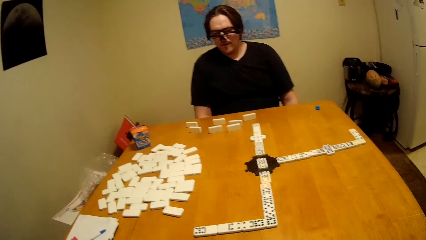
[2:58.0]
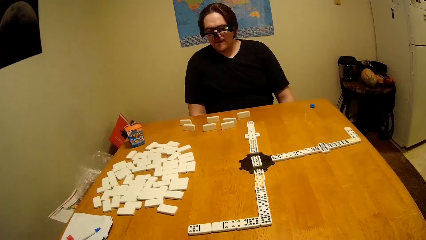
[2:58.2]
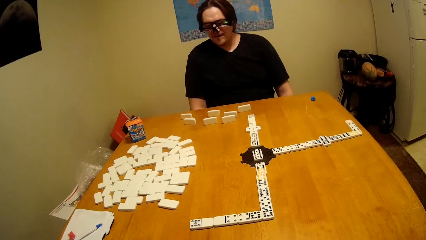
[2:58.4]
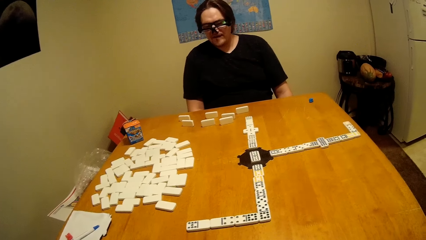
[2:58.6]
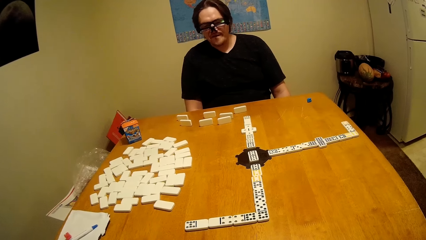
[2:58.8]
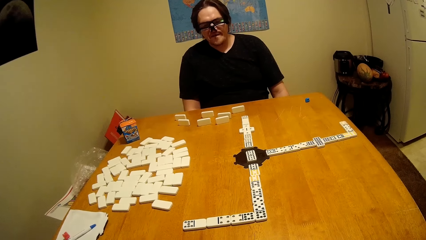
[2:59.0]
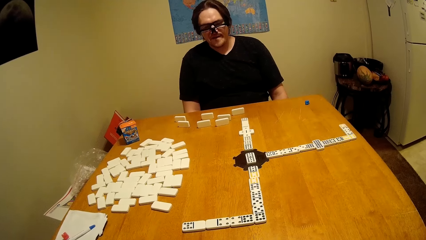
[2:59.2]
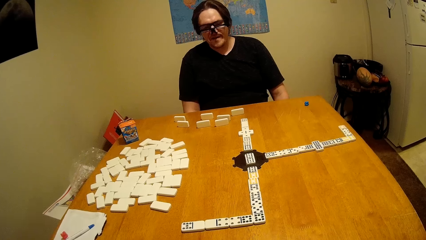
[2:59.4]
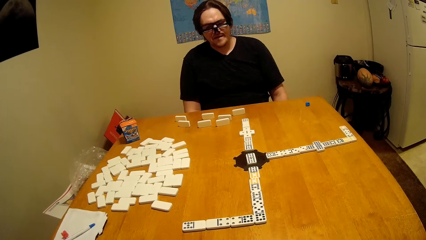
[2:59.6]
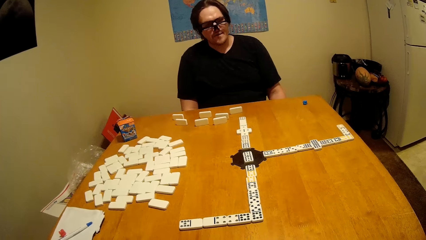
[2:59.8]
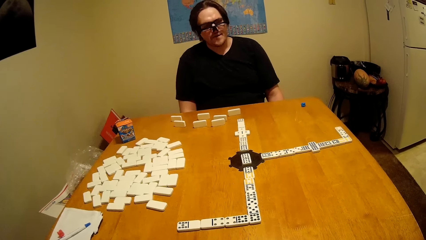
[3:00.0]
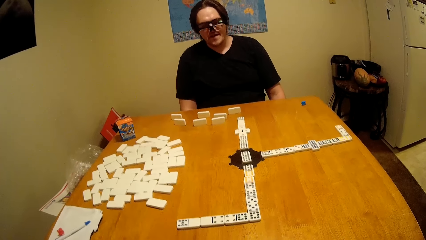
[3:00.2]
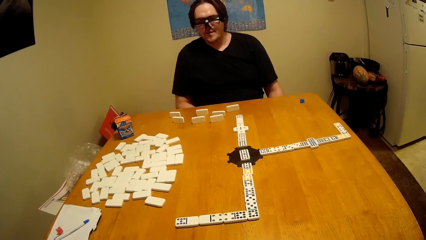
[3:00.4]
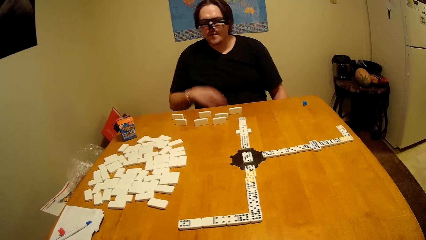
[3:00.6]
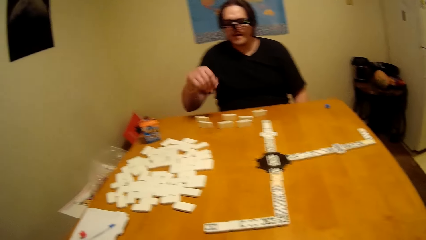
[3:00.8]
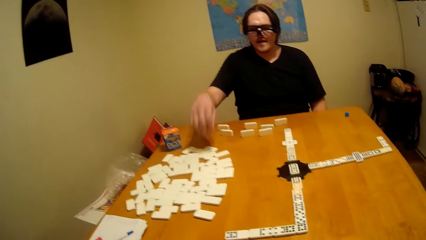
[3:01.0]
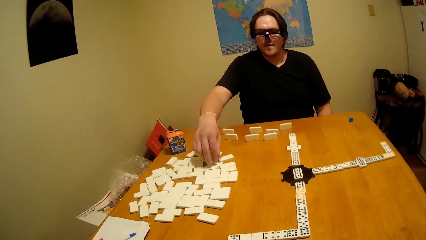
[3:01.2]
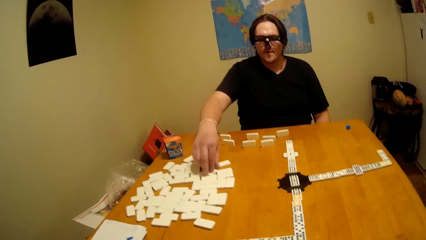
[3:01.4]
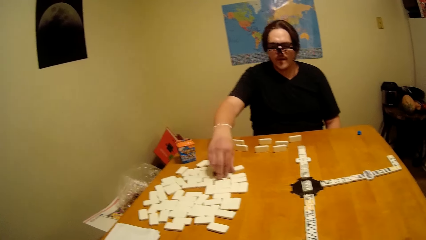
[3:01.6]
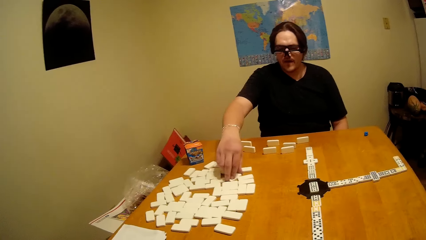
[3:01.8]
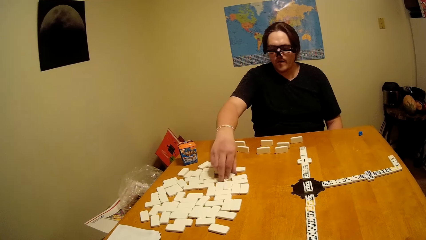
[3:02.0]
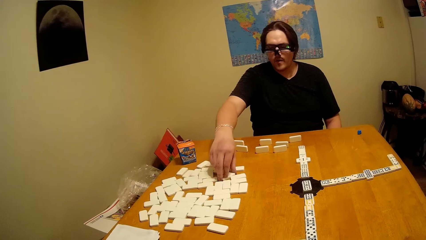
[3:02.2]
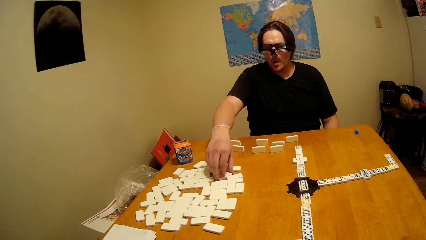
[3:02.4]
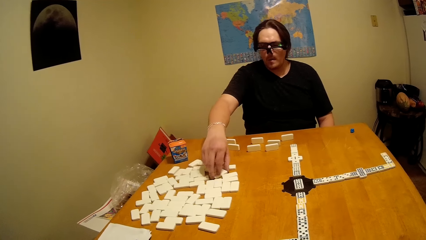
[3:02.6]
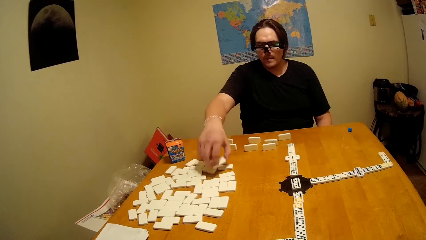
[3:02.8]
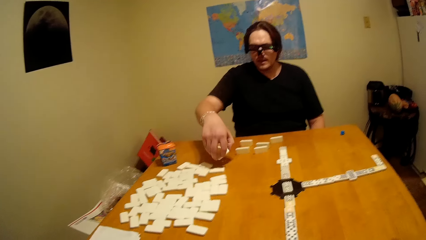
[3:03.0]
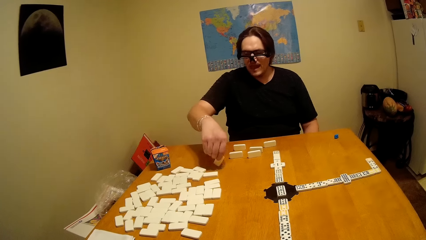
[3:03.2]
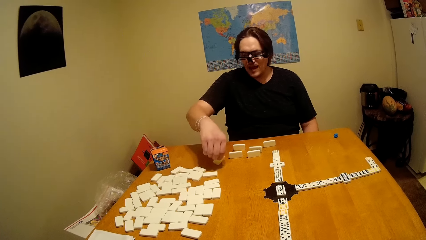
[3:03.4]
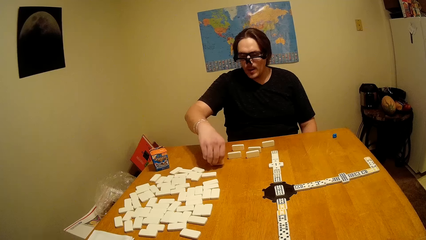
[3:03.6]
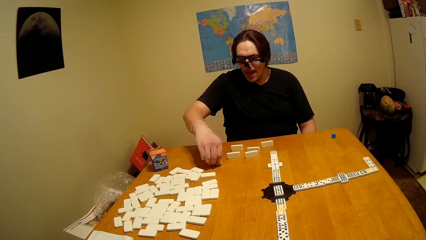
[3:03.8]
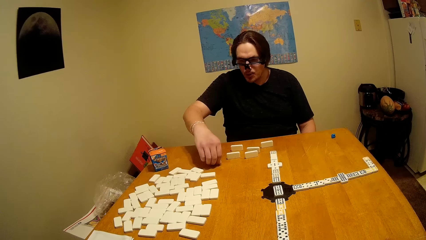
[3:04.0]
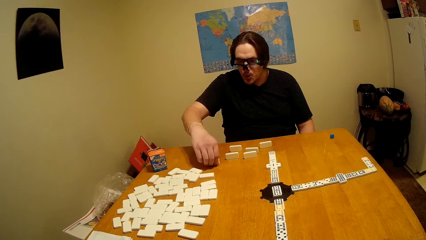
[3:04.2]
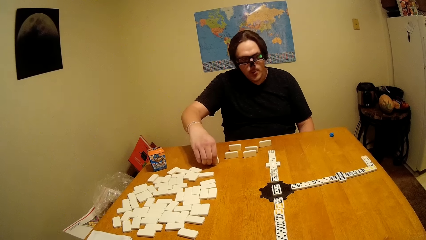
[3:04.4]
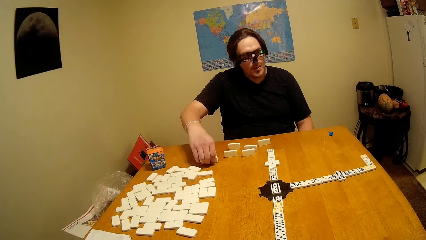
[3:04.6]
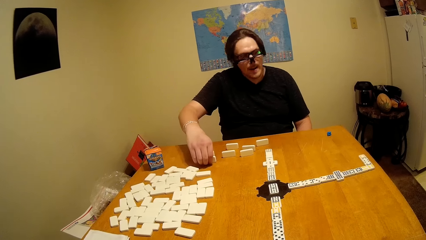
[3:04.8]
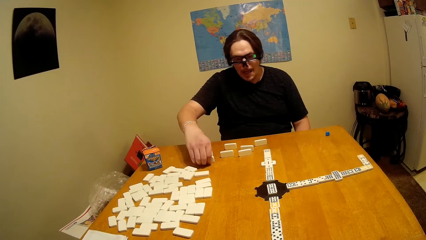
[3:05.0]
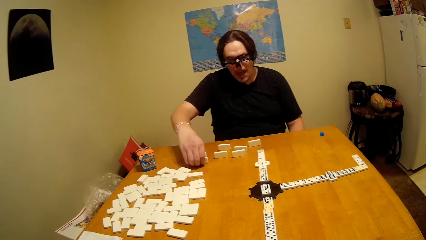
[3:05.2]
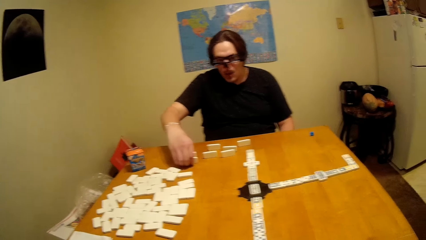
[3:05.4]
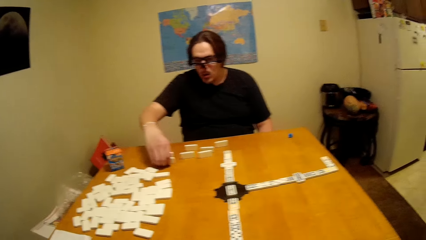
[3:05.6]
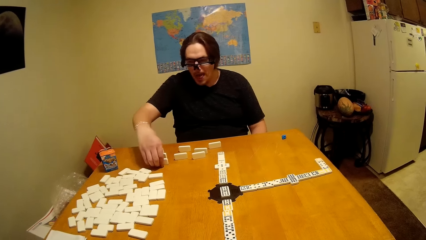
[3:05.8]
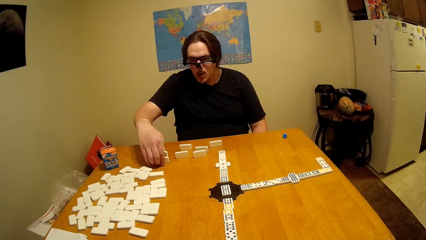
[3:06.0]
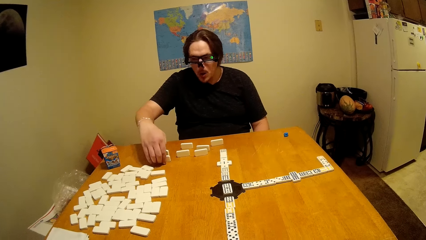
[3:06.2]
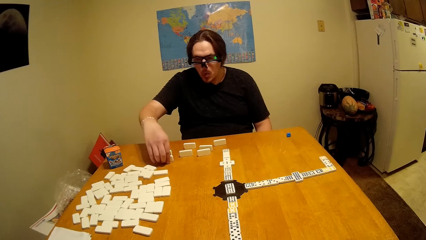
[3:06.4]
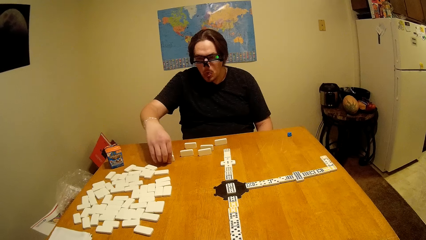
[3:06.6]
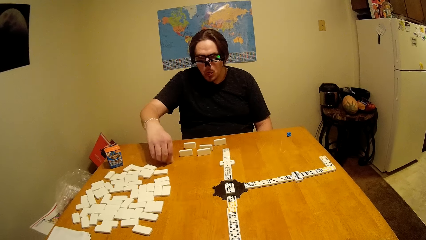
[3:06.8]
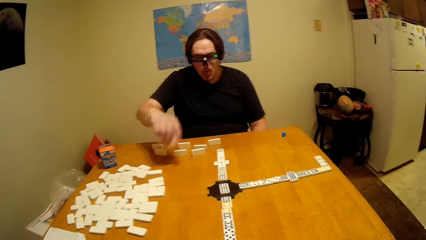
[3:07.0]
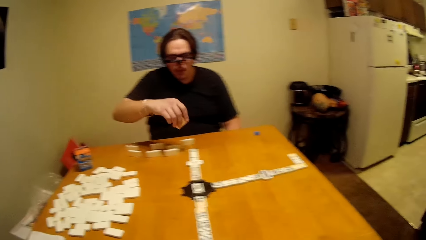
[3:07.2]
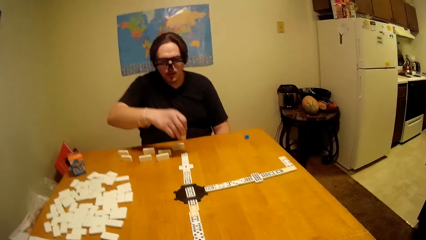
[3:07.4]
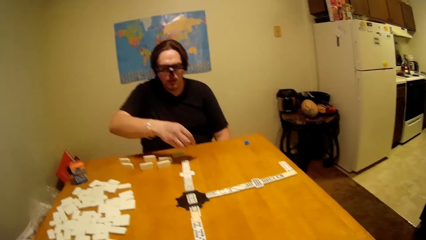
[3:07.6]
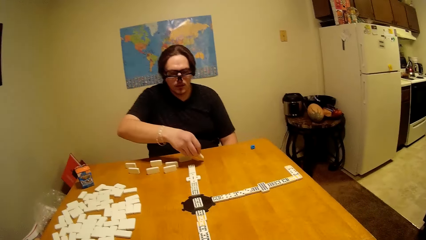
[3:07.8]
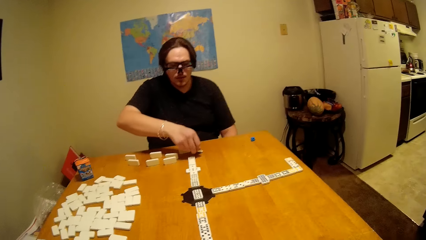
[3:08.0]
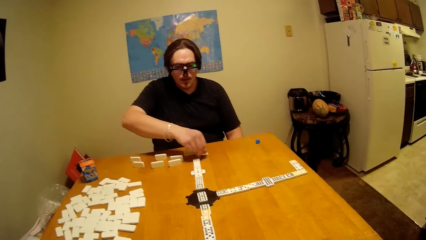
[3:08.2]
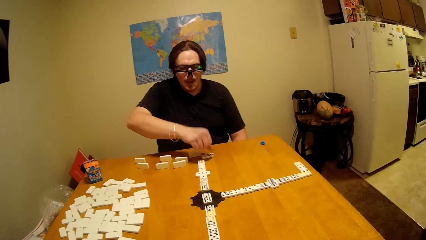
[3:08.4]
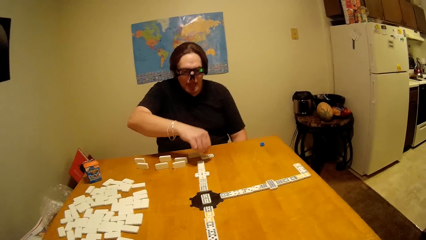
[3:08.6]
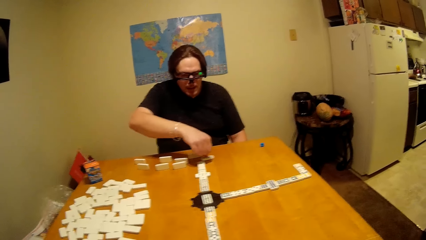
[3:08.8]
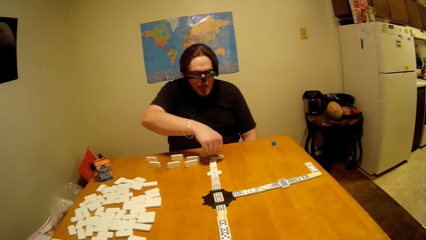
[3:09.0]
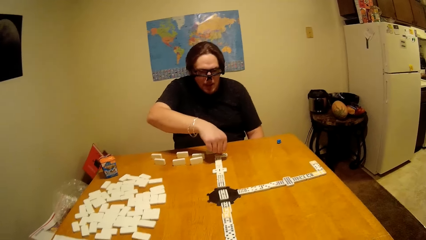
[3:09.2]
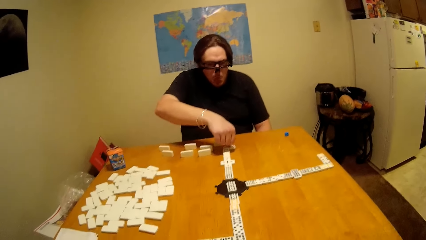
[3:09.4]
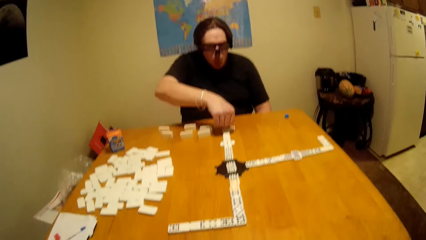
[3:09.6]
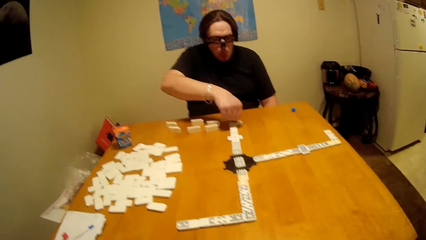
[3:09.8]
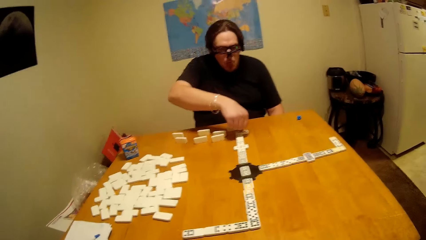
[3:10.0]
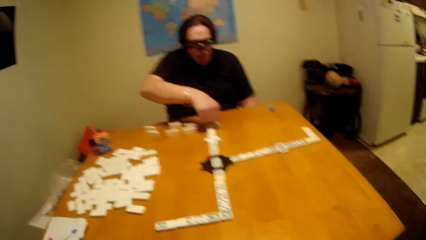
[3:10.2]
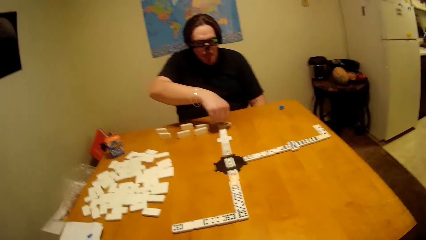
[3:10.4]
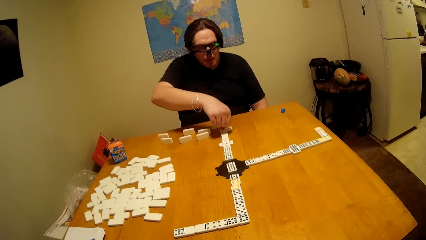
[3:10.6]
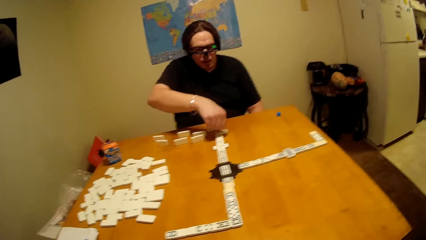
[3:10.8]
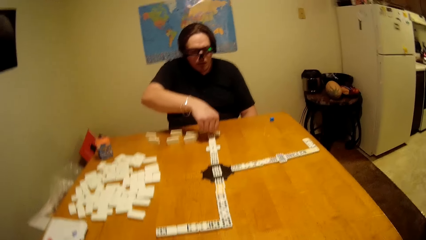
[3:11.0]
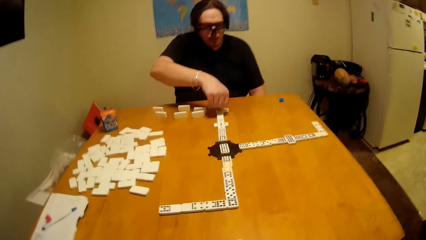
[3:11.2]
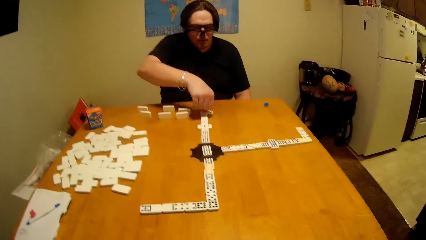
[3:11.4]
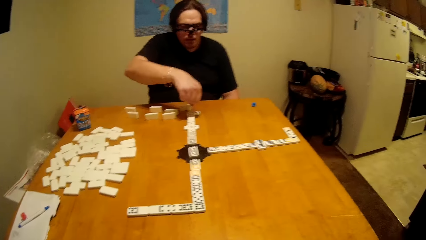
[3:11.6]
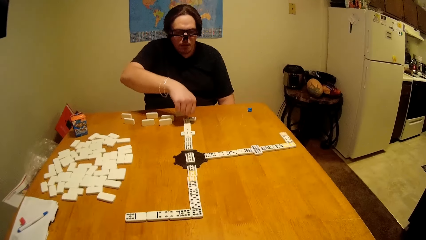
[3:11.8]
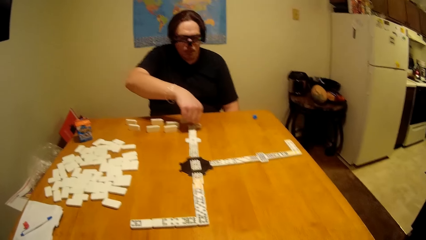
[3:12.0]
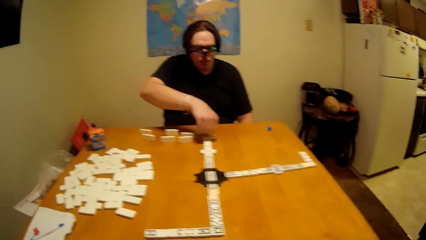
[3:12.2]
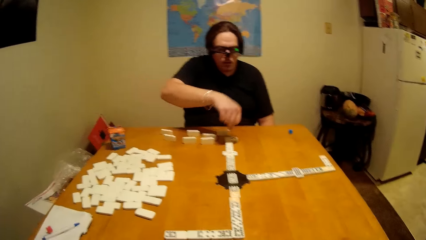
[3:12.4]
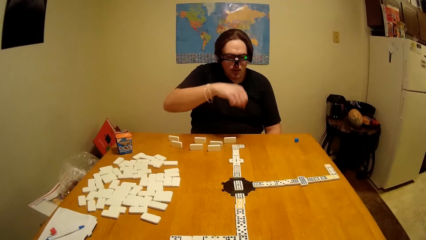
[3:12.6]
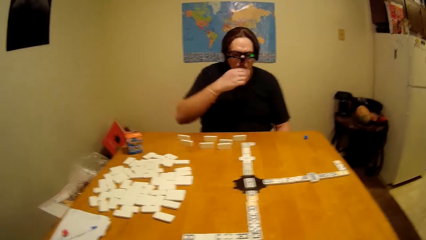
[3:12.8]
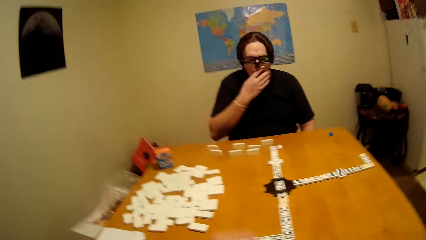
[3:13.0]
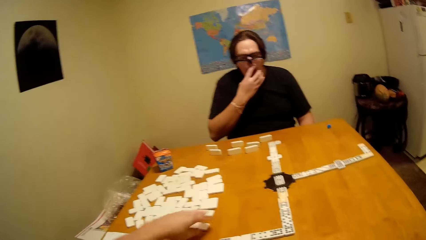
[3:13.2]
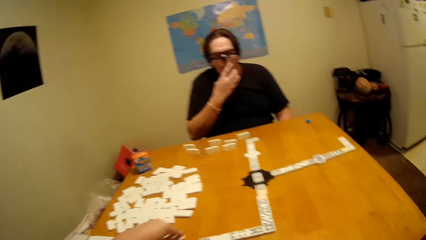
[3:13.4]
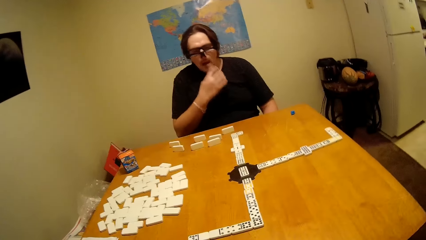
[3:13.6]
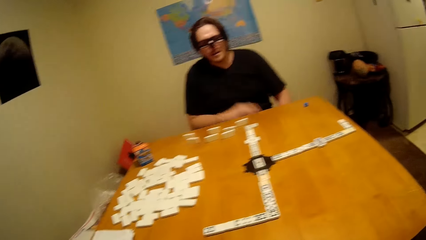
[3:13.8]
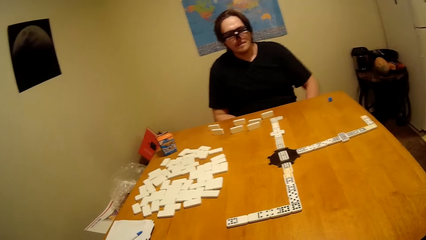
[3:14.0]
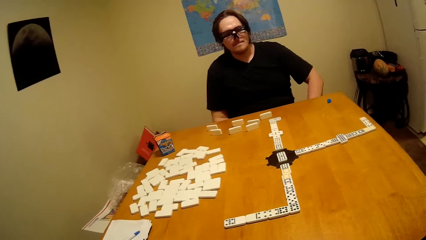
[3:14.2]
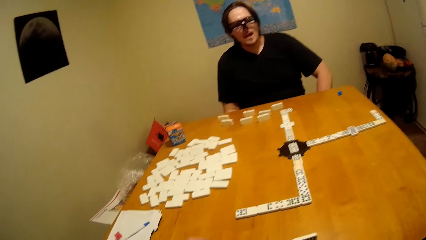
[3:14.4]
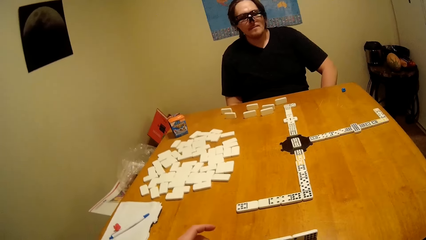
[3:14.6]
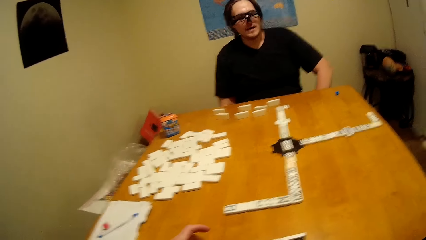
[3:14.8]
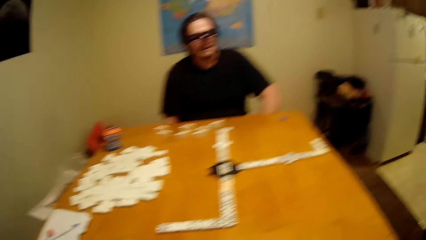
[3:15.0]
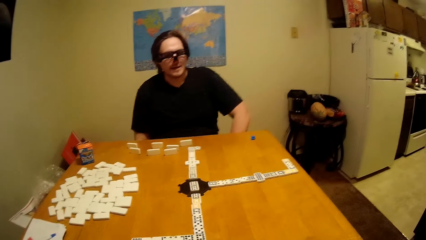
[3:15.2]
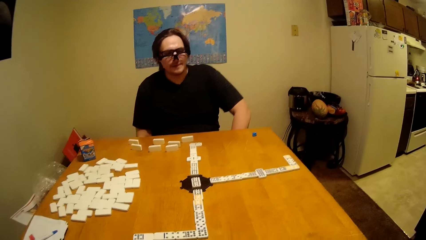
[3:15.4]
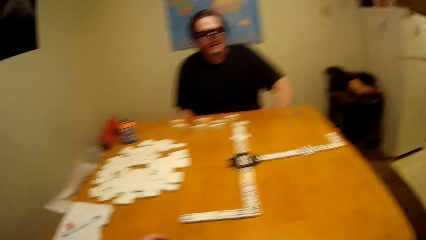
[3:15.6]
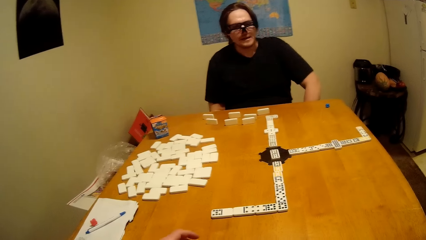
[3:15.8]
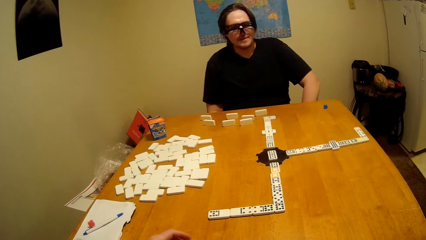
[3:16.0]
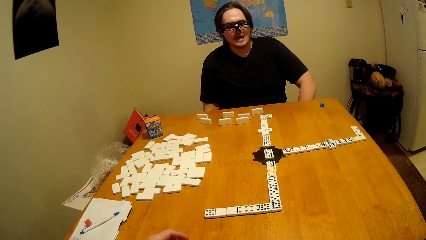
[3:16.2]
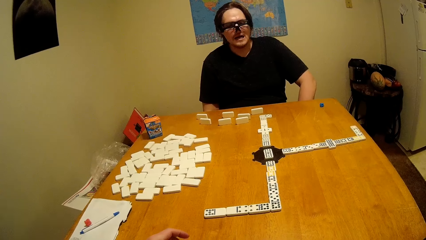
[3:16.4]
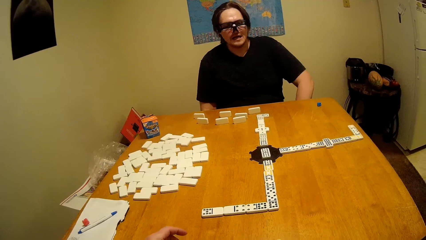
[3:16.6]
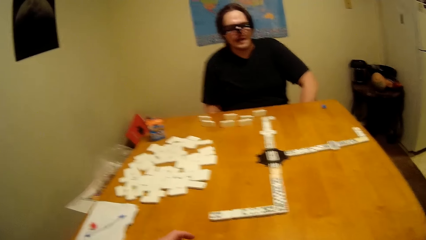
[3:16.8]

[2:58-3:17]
A man takes the dominoes piece. He arranges the domino. He puts the dominoes piece down. He touches the face.
